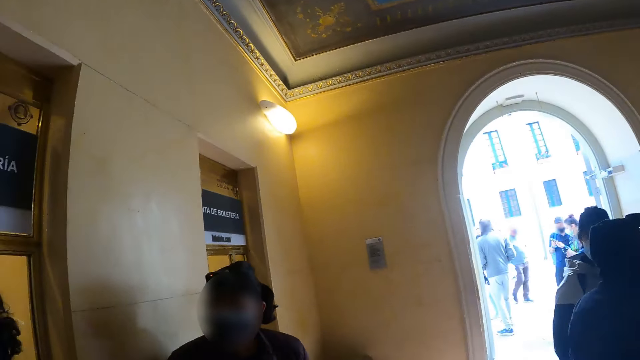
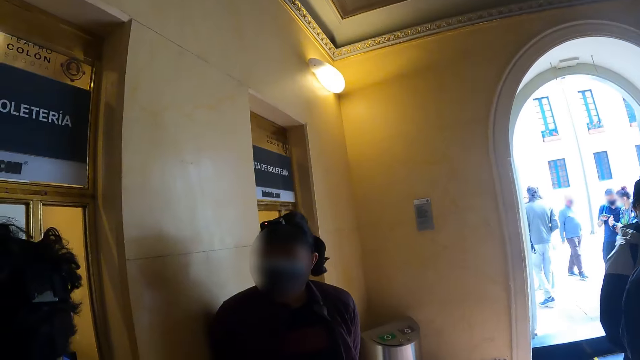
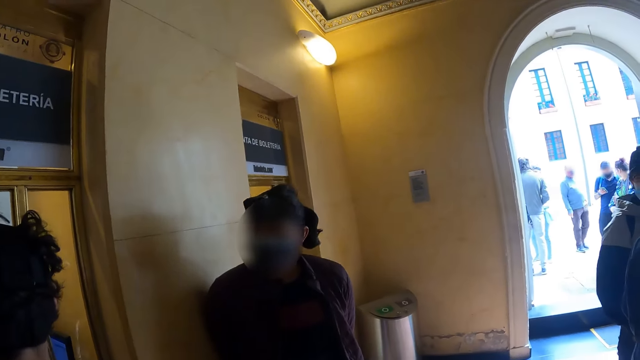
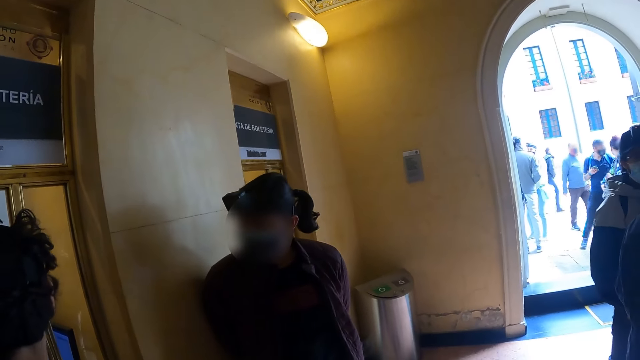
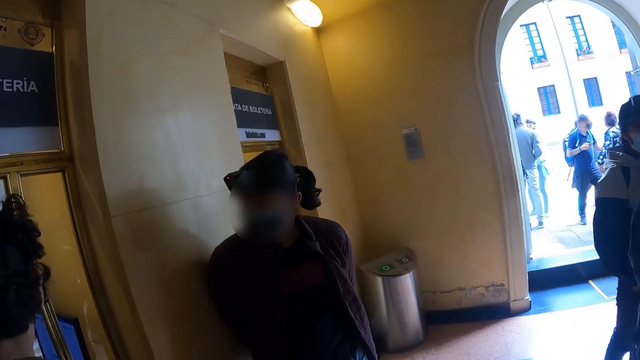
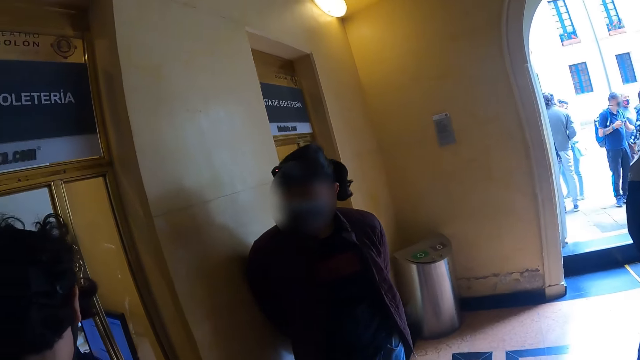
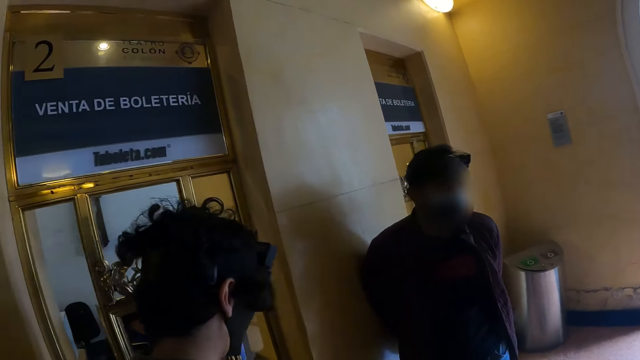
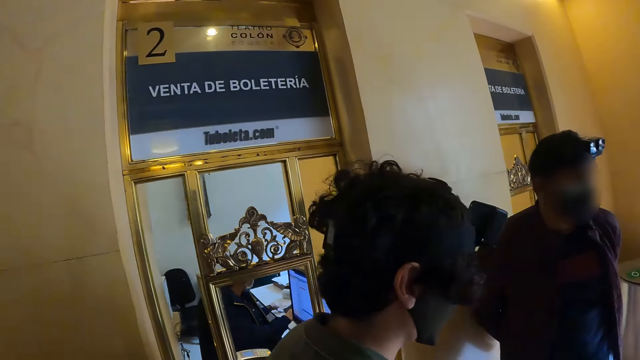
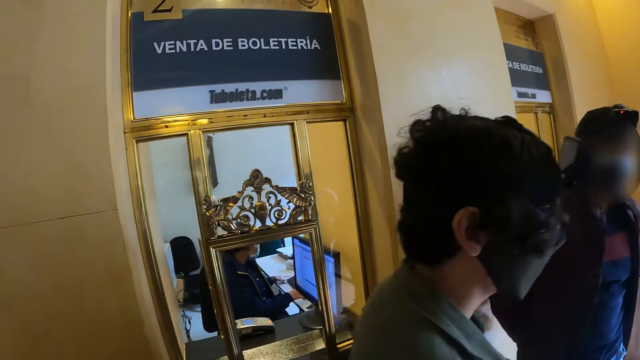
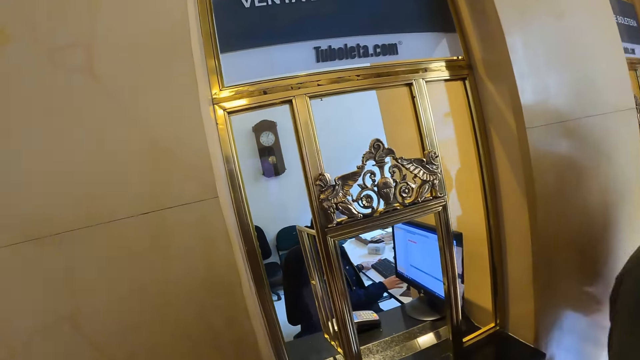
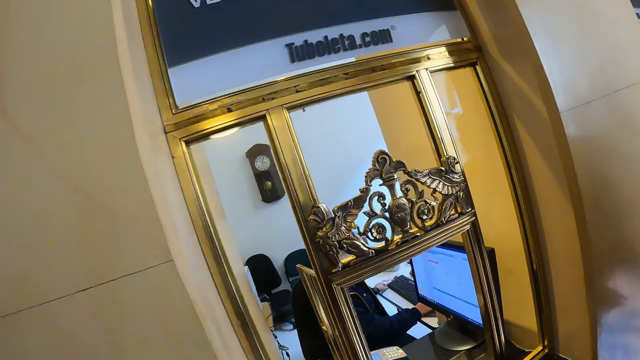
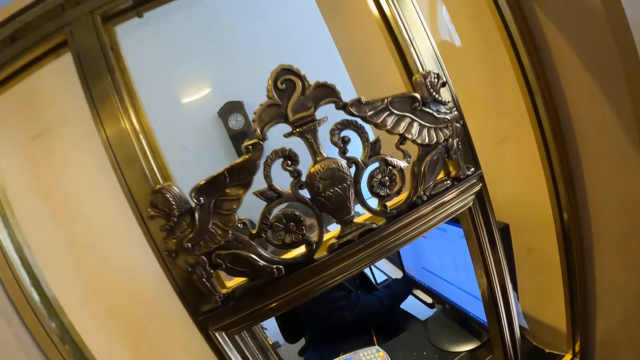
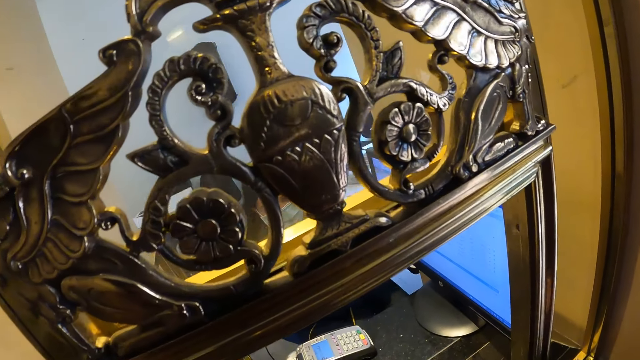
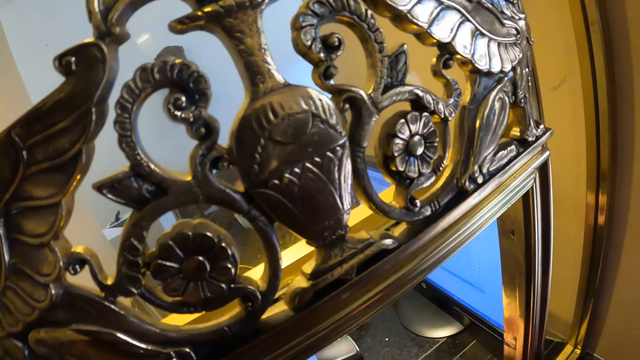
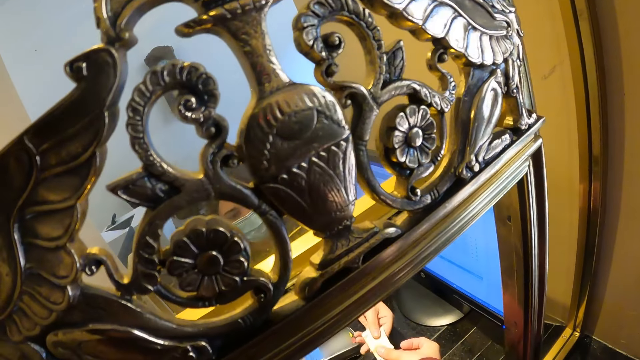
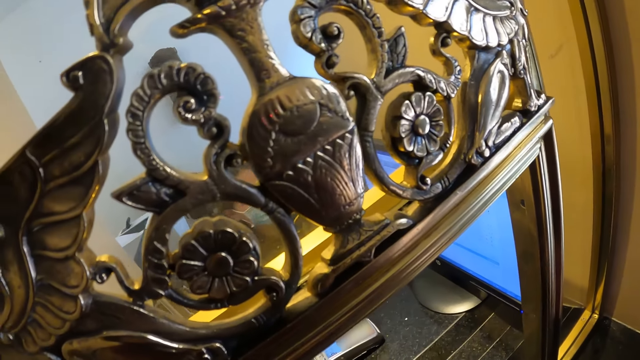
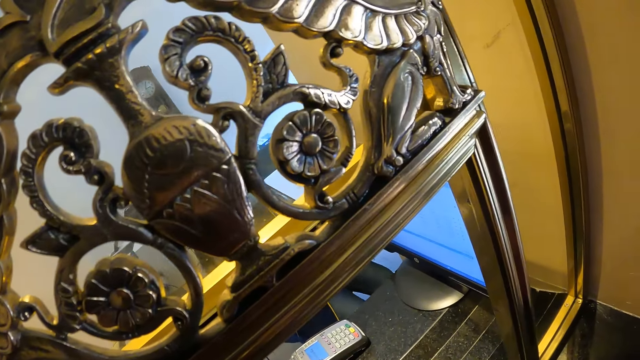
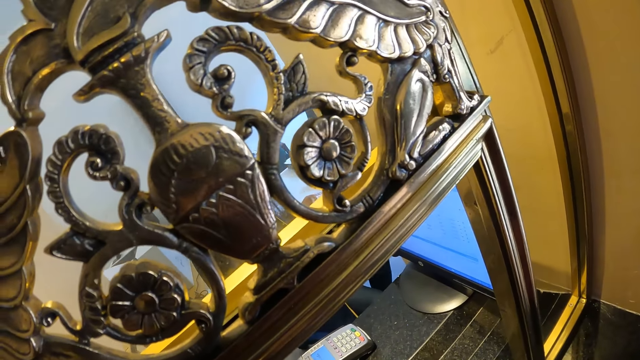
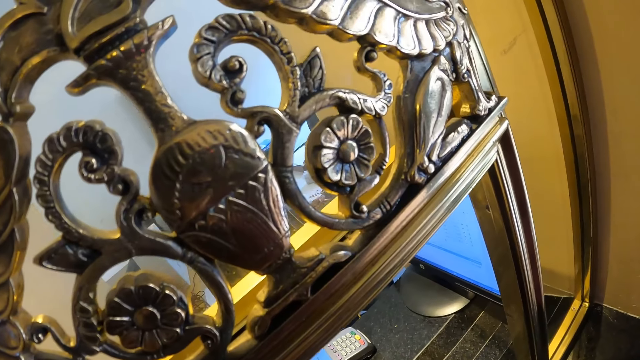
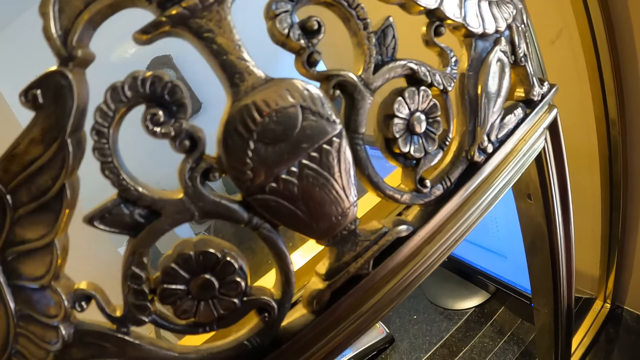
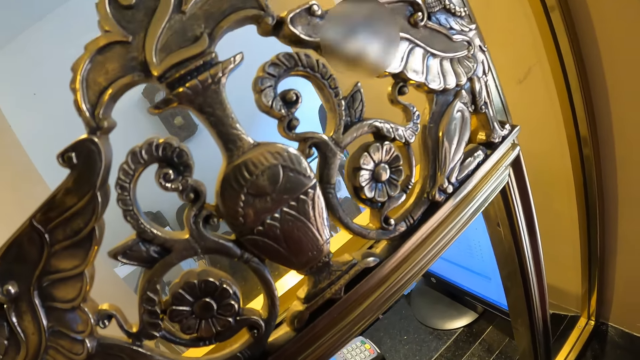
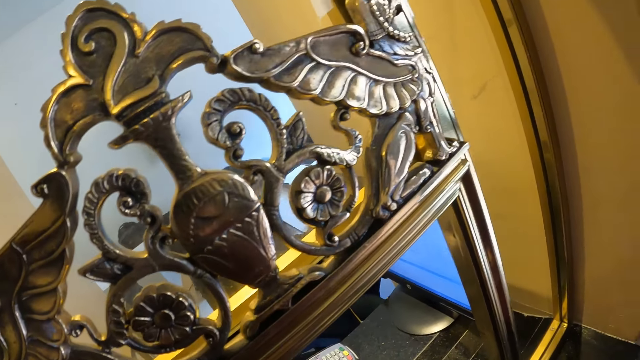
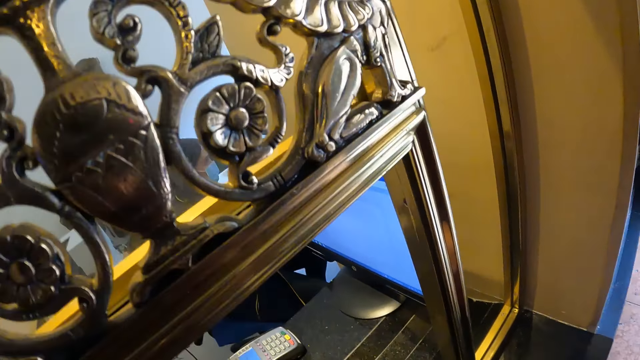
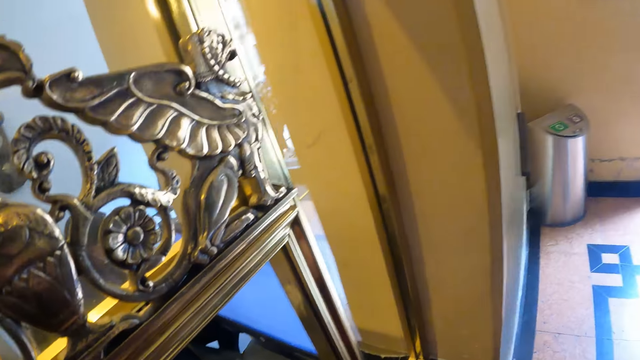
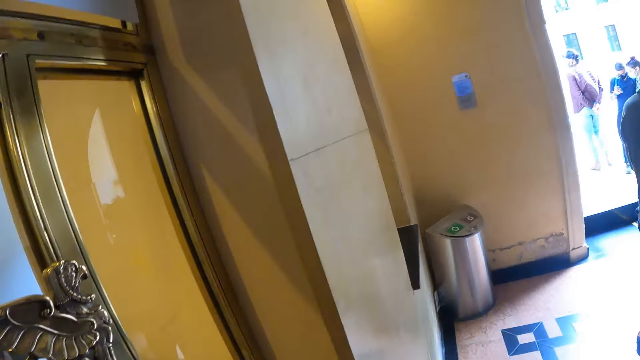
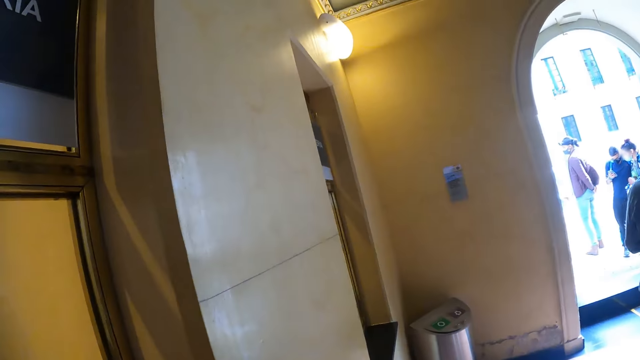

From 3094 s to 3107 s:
The camera wearer stares at a lady. They walk around the reception. They hand the cashier cash. They look around the reception.

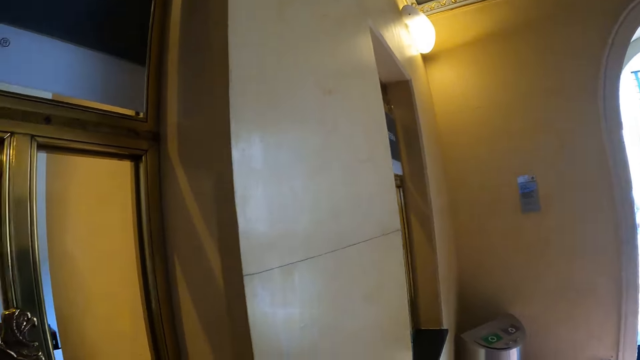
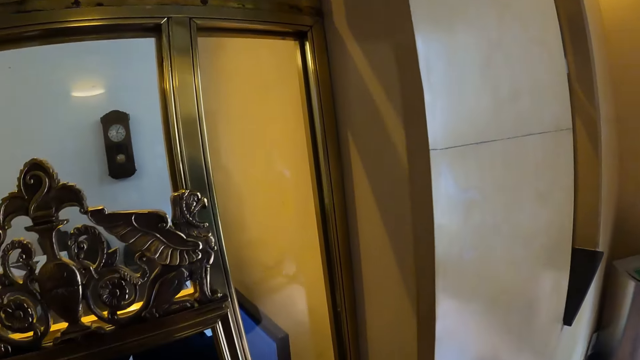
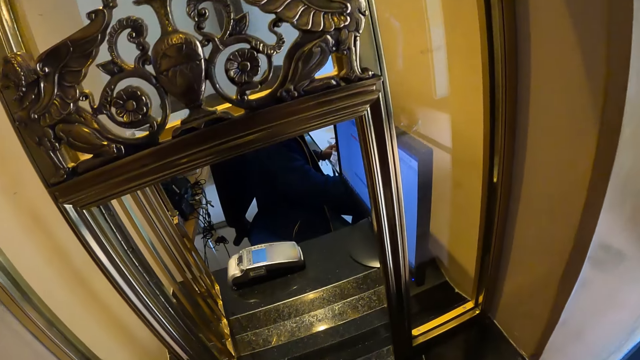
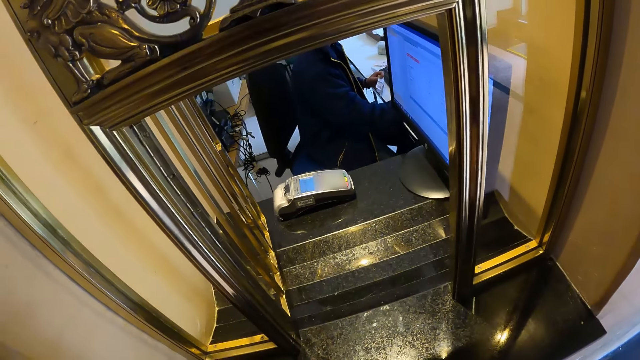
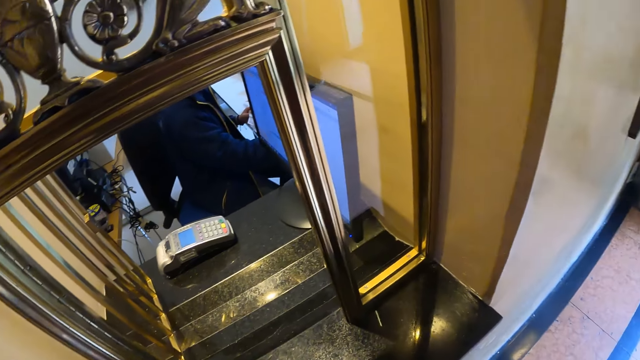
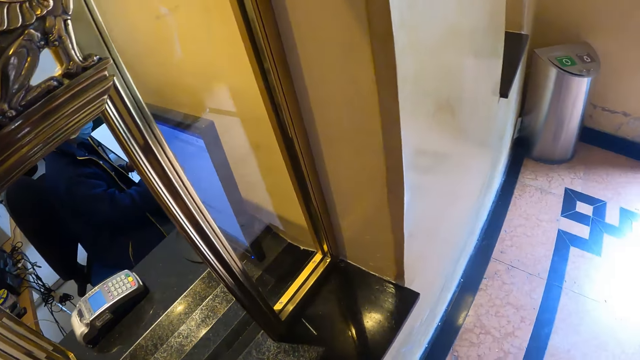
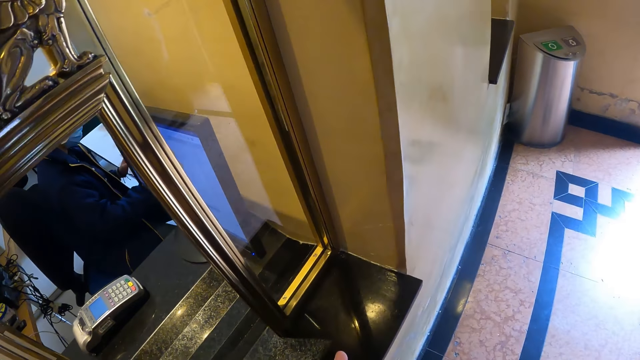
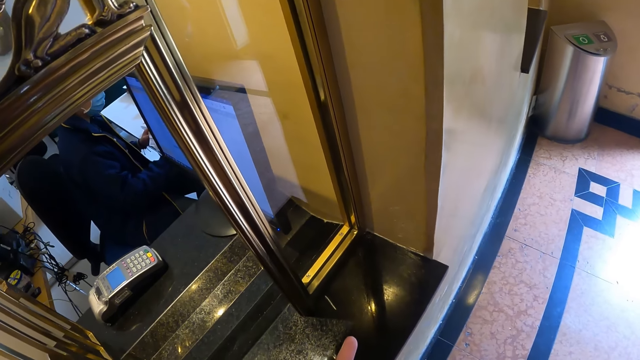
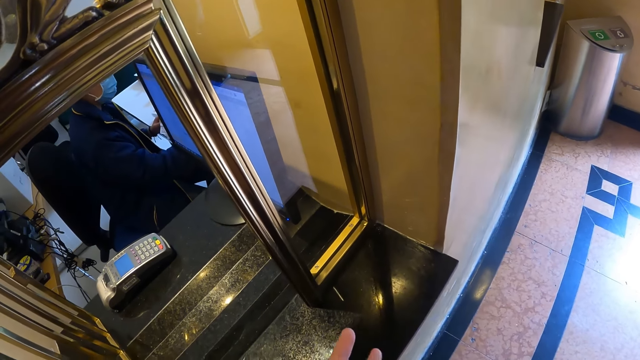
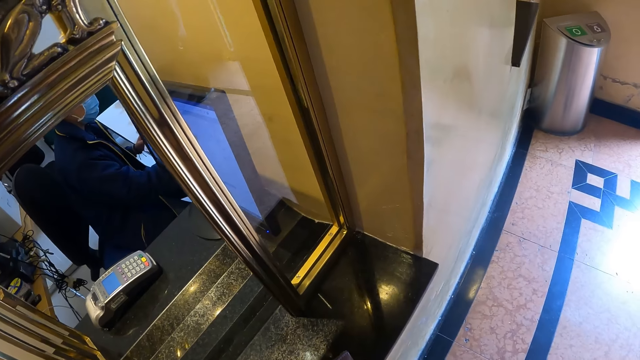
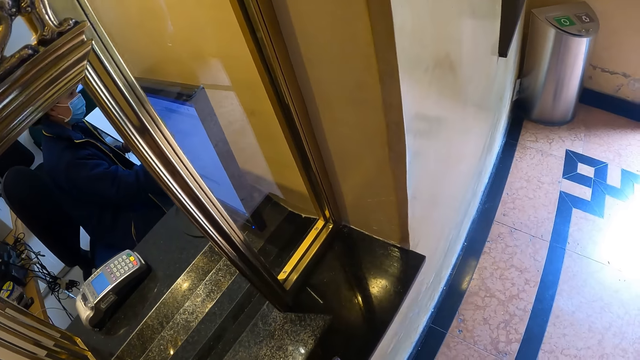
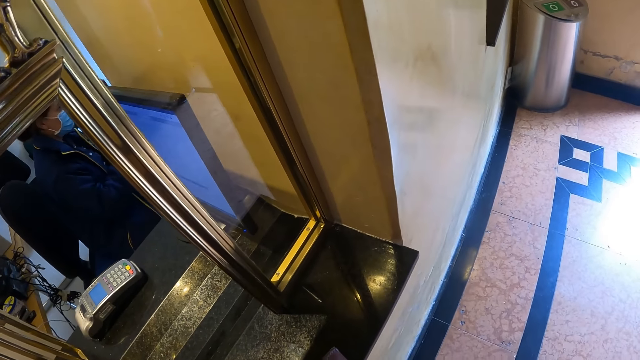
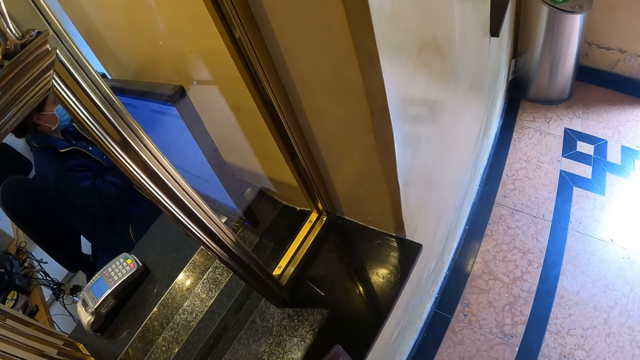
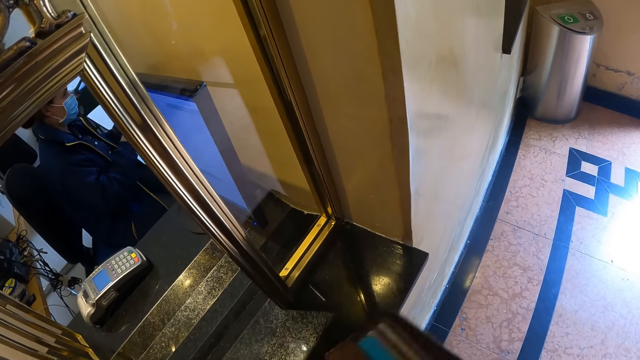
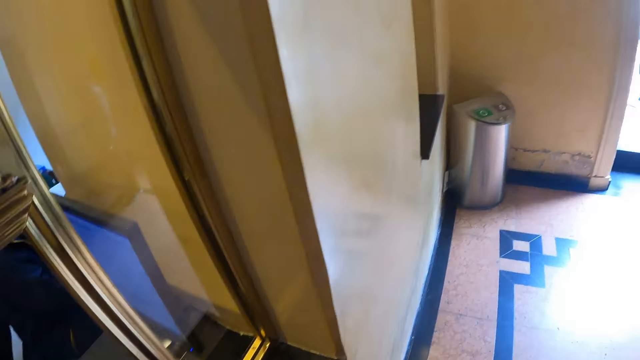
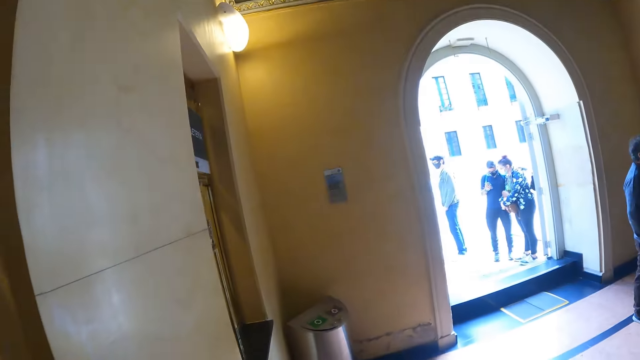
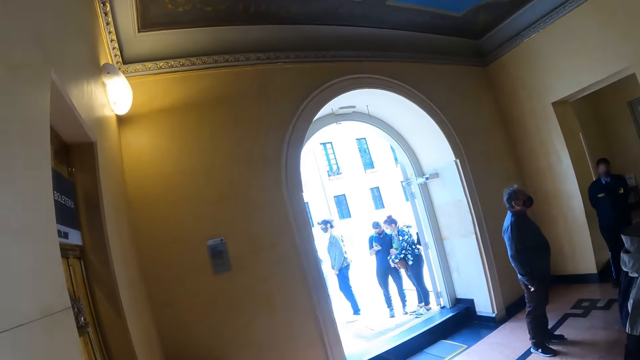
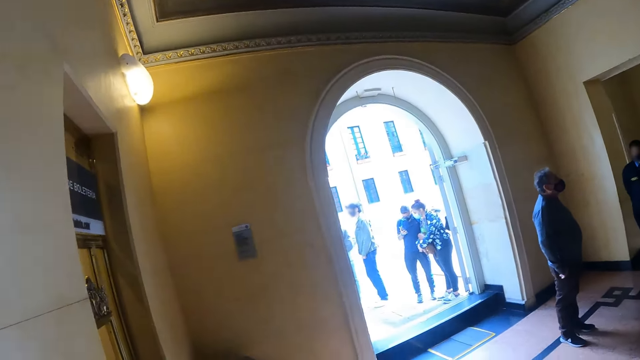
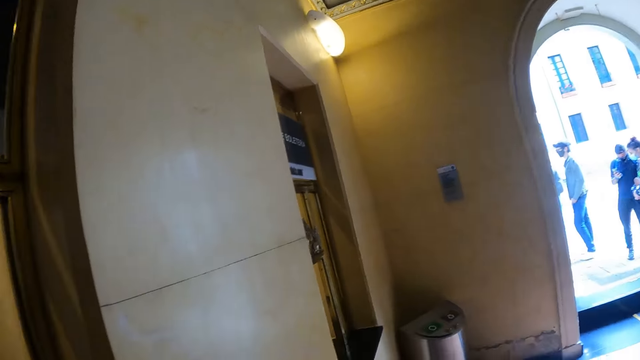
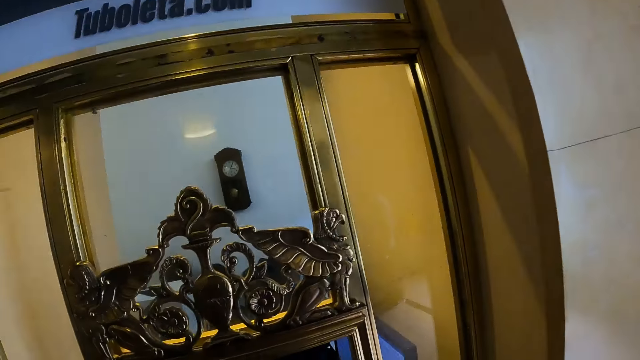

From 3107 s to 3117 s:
The camera wearer stares at the cashier. They look around the reception.
